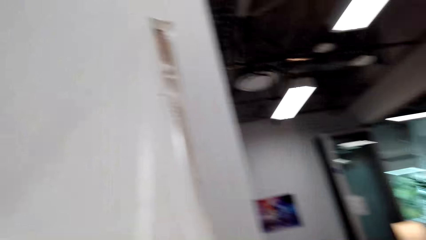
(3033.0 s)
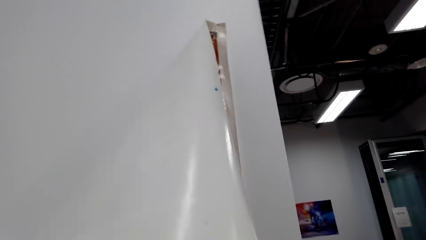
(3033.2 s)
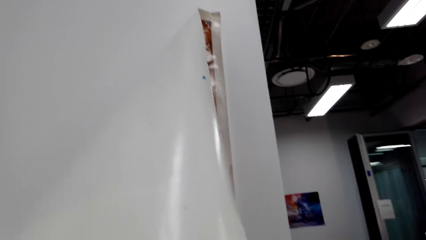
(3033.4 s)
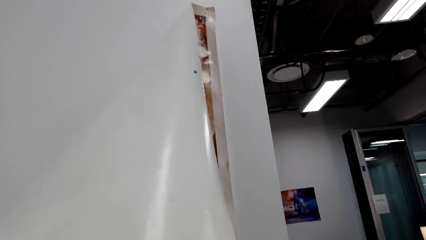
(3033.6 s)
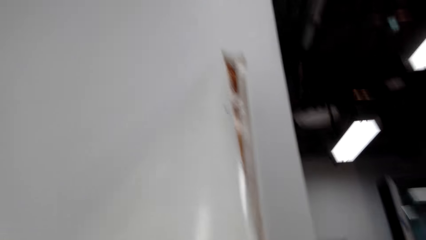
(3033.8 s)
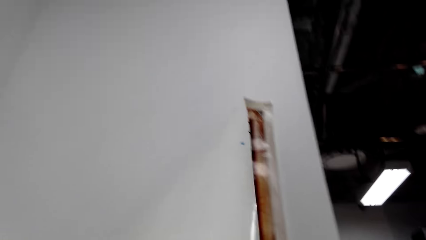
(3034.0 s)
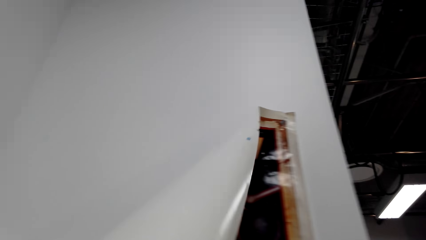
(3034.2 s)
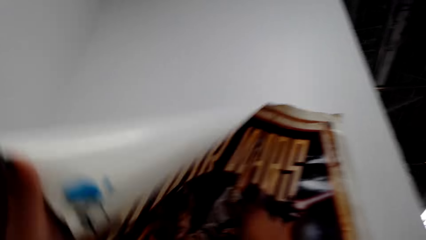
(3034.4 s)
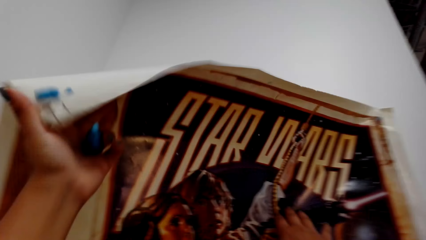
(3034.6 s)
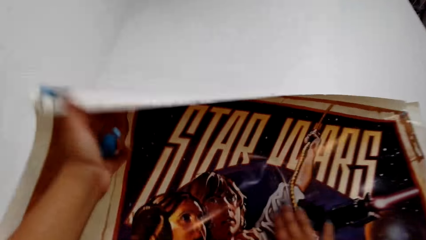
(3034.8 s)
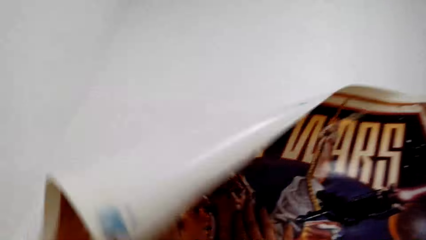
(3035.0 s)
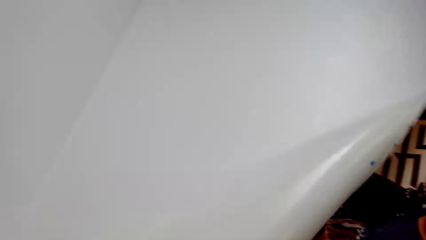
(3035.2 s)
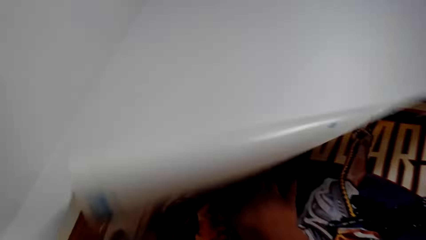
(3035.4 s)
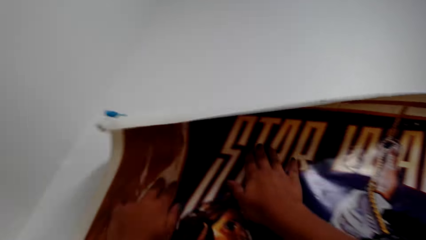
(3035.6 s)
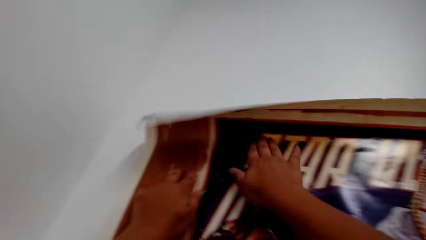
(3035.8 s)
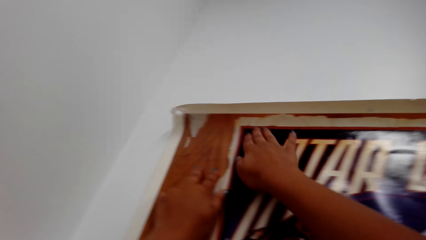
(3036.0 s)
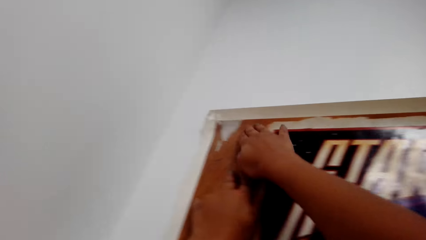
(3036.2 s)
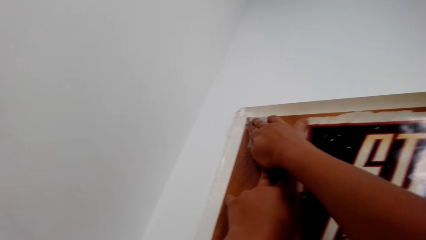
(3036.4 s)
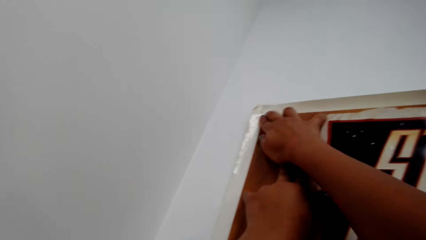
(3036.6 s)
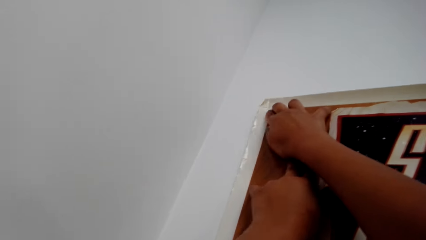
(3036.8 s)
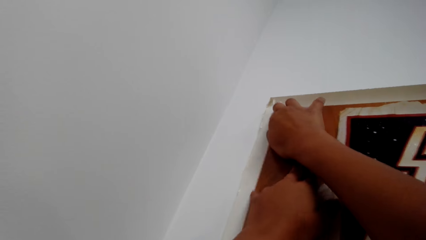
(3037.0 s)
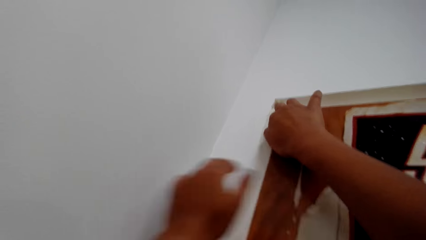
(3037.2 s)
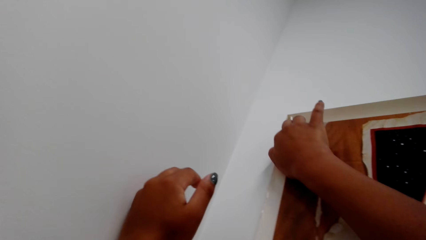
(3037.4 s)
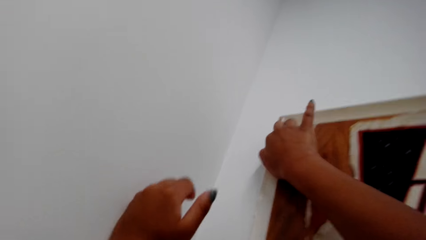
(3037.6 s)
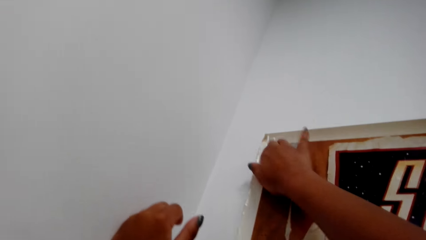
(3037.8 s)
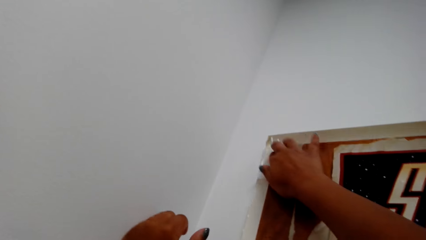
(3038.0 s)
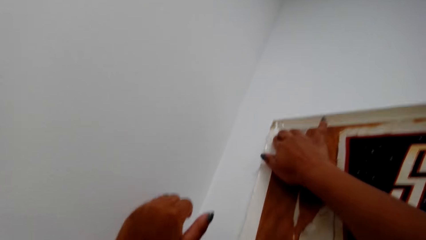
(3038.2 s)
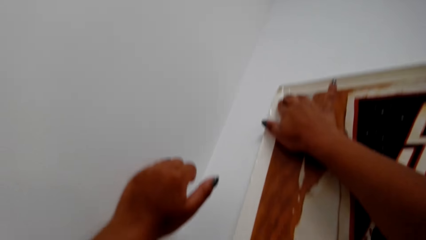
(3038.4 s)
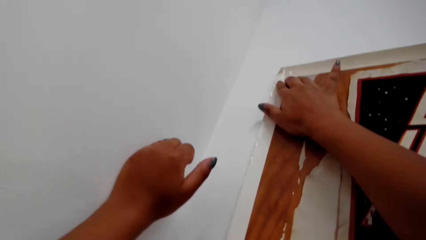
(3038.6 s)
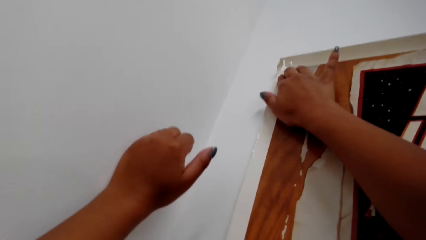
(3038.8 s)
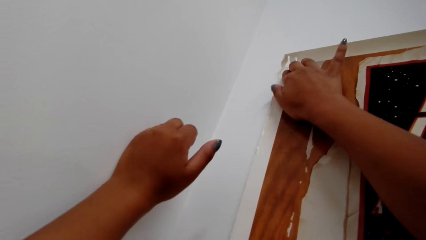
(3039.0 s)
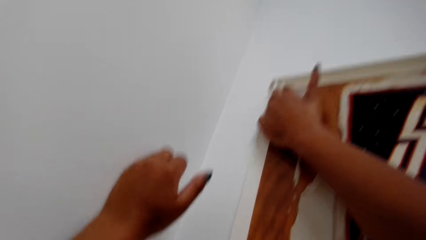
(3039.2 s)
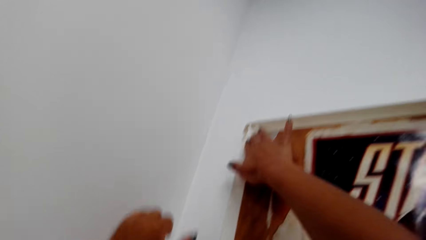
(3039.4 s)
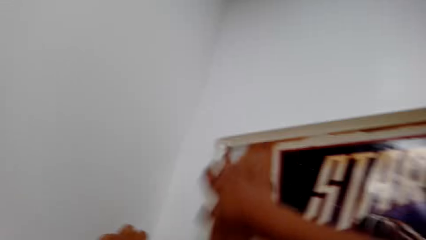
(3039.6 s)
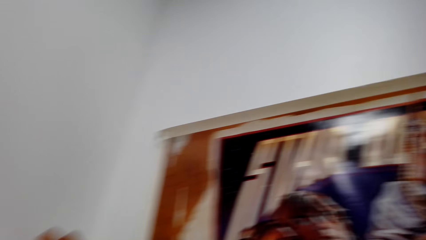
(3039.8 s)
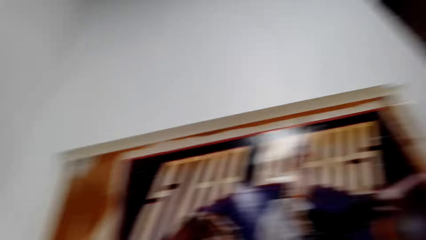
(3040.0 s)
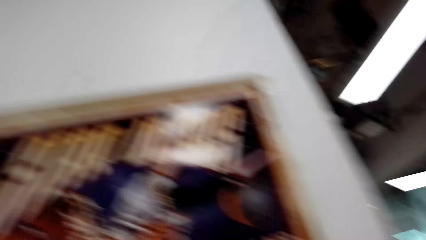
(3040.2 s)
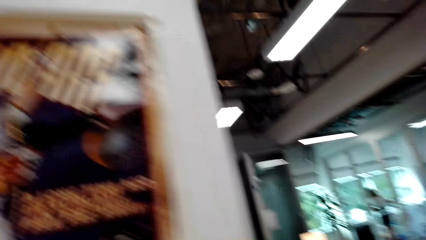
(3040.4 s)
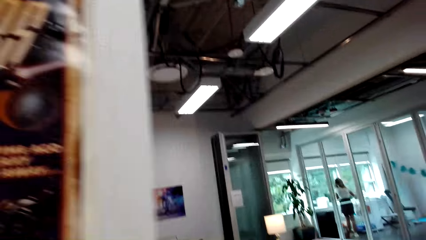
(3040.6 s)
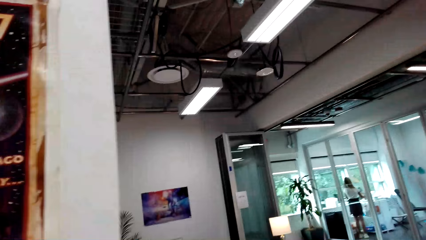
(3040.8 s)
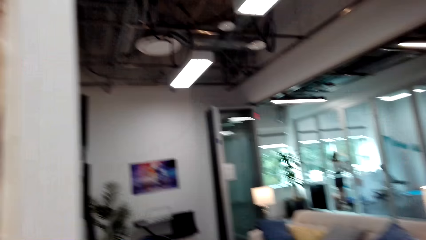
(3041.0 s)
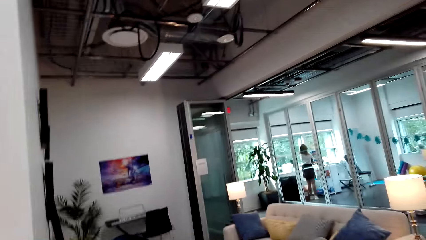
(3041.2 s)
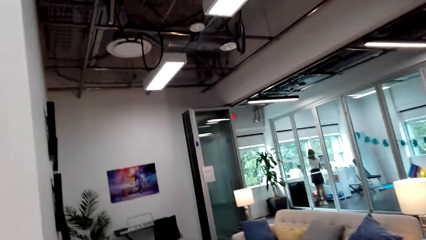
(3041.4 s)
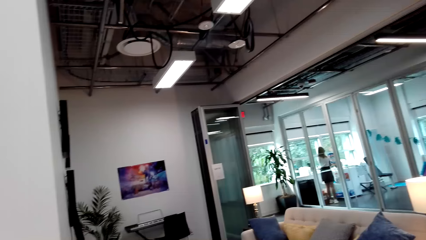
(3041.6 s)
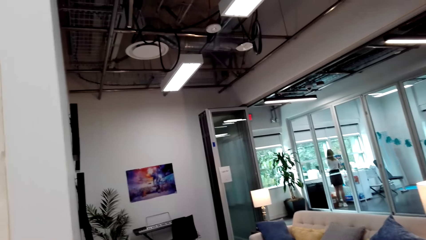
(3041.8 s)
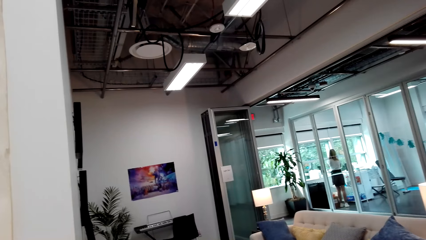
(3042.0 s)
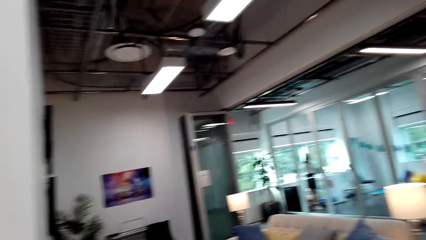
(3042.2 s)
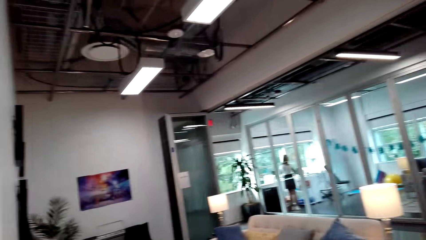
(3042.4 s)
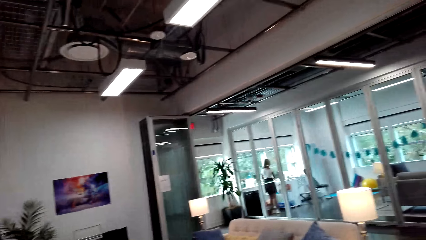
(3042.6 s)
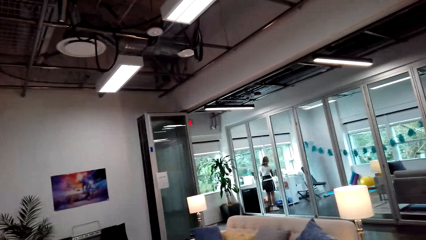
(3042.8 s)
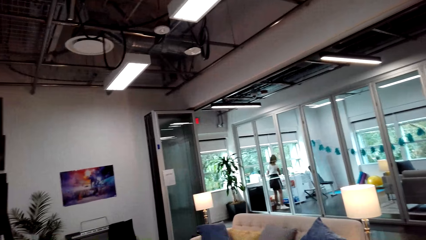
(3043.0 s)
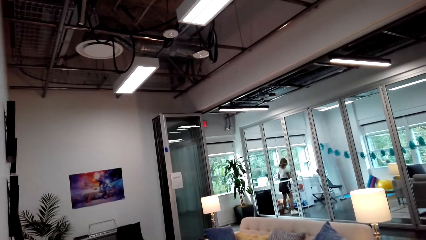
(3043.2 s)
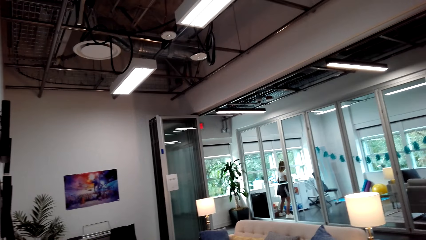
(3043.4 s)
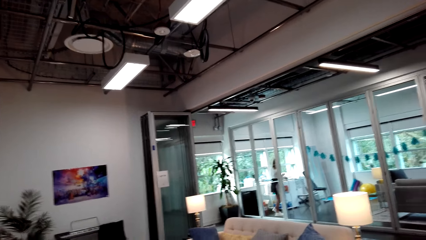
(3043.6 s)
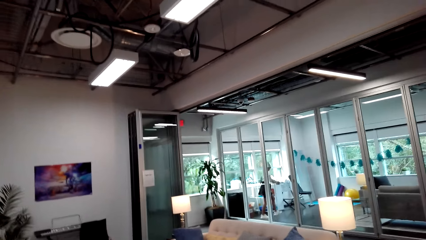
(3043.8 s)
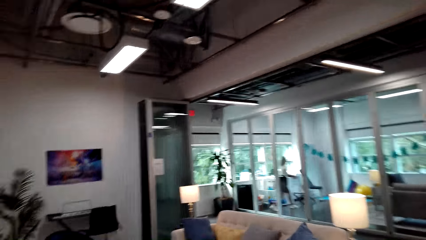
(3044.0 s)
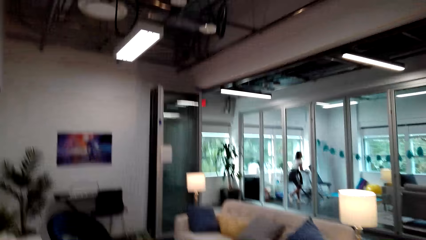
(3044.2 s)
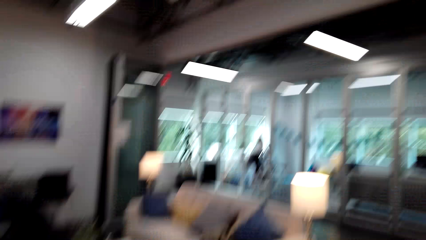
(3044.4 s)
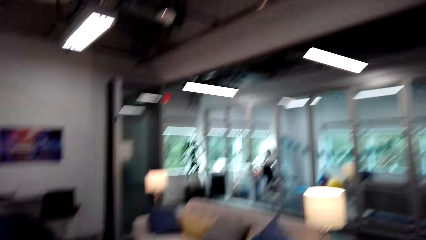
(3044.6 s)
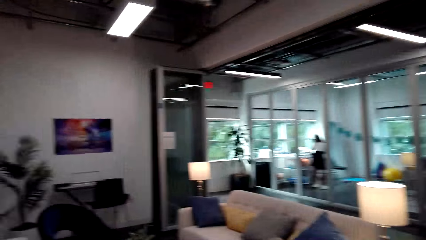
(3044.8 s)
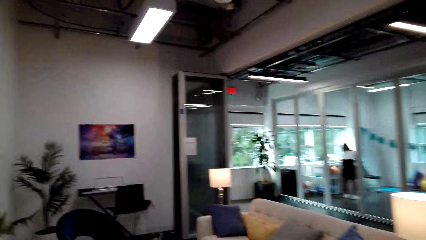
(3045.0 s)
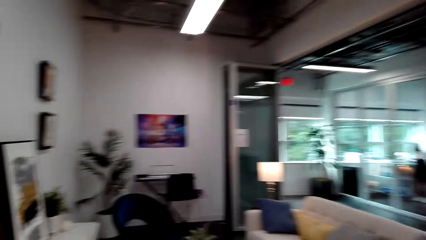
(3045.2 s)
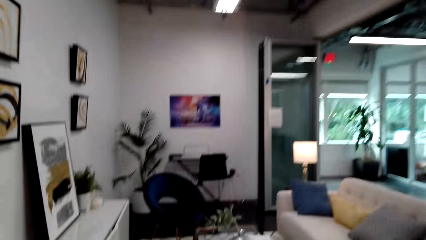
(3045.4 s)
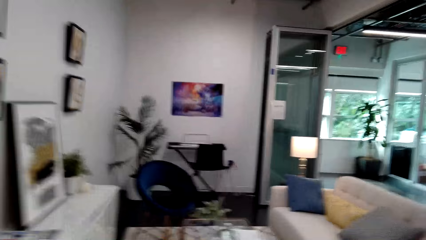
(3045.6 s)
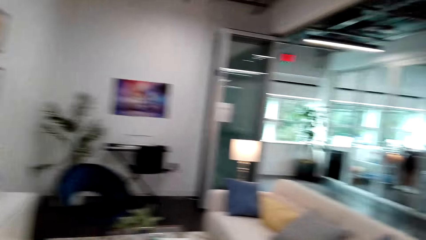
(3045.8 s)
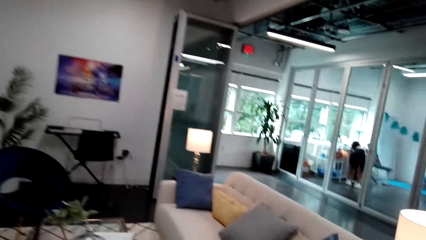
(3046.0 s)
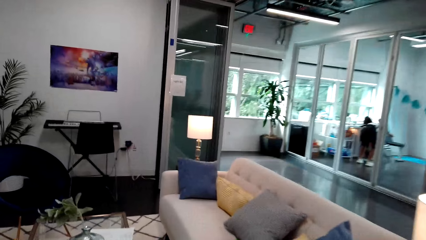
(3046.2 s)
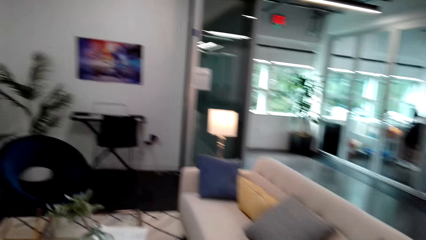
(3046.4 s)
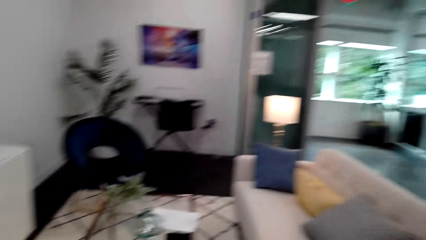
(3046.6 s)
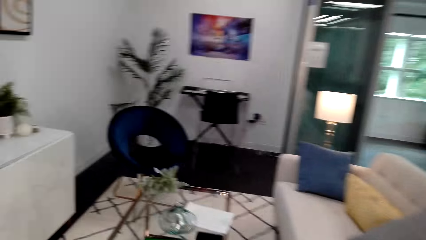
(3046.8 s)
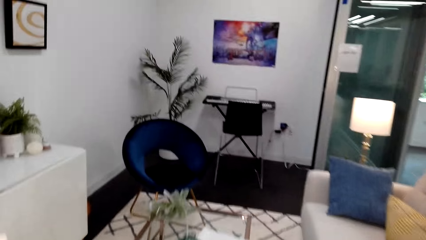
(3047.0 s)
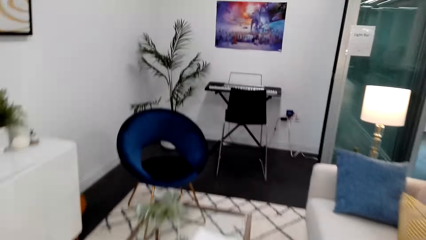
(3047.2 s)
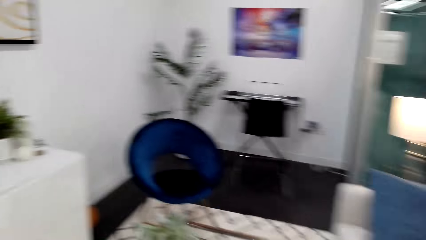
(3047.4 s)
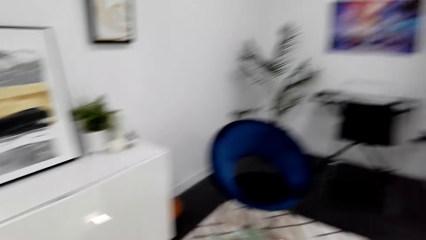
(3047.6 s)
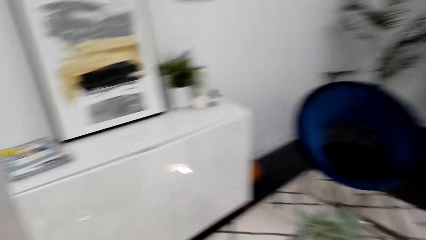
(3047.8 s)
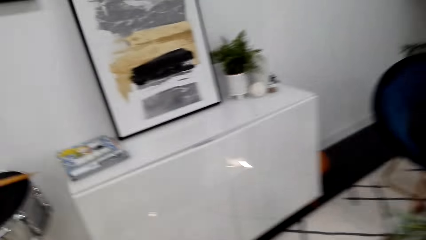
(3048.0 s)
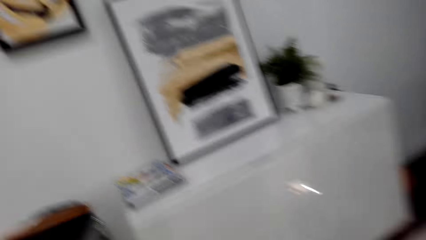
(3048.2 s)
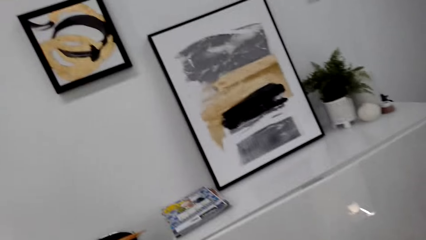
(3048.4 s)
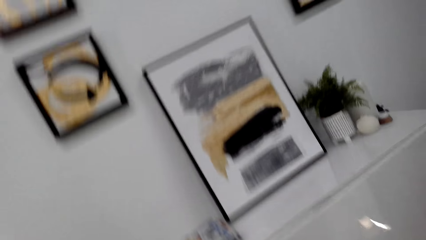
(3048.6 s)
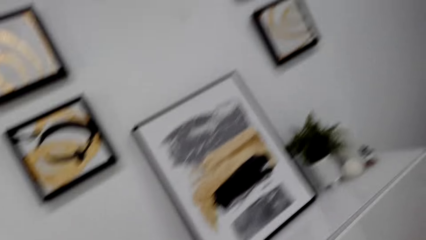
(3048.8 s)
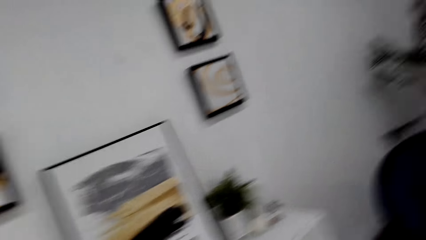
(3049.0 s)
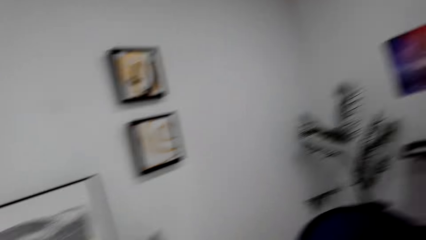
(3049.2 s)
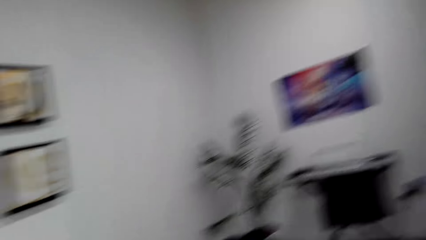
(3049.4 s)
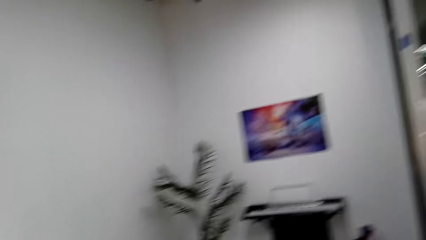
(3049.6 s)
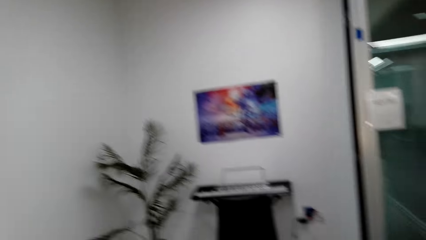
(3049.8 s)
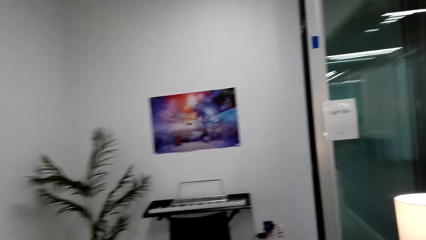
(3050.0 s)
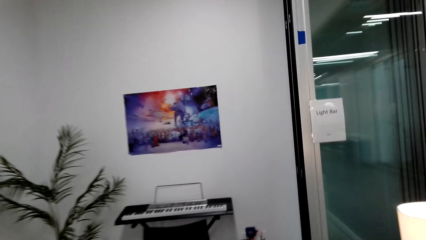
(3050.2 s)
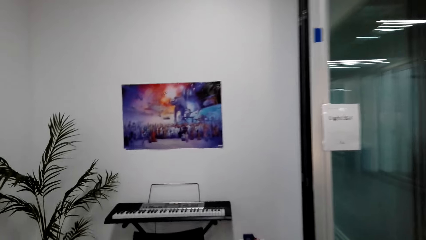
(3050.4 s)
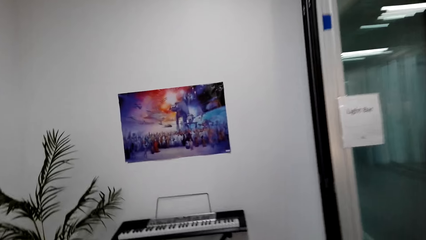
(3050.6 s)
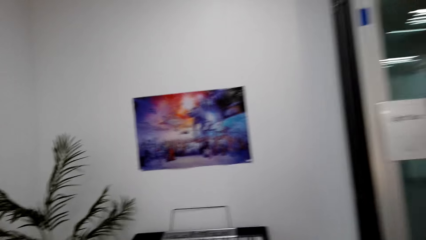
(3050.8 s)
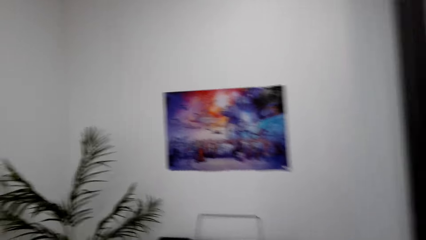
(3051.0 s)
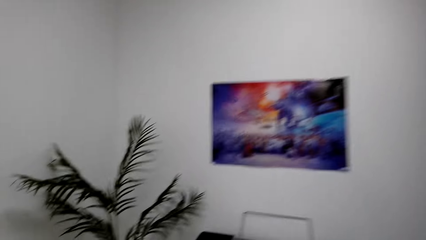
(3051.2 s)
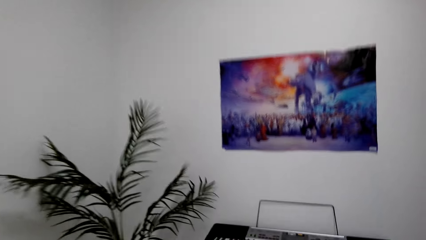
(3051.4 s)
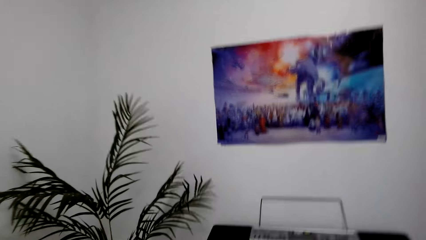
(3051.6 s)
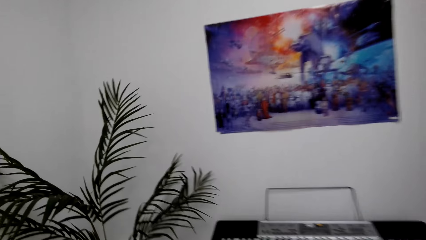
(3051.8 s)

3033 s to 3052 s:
The camera wearer straightens a wallpaper on the wall. They attach a sellotape on the wall. They look around. They walk around the room. They walk in the room.
